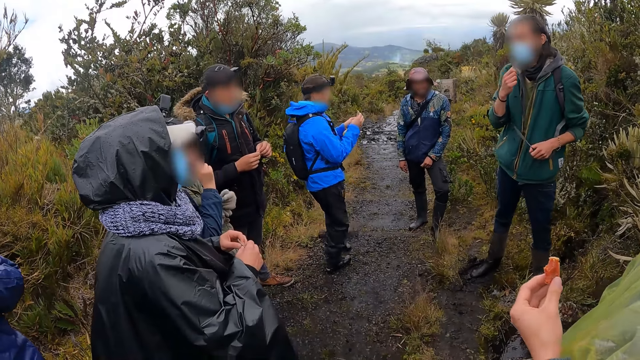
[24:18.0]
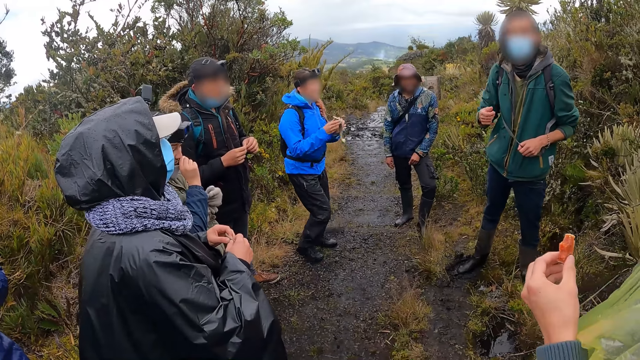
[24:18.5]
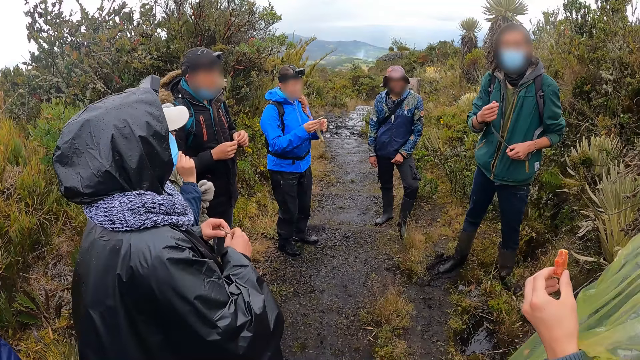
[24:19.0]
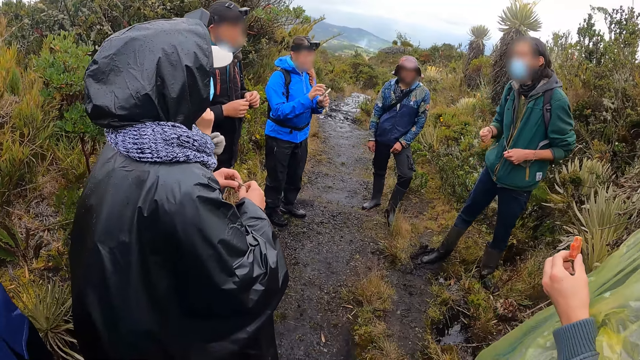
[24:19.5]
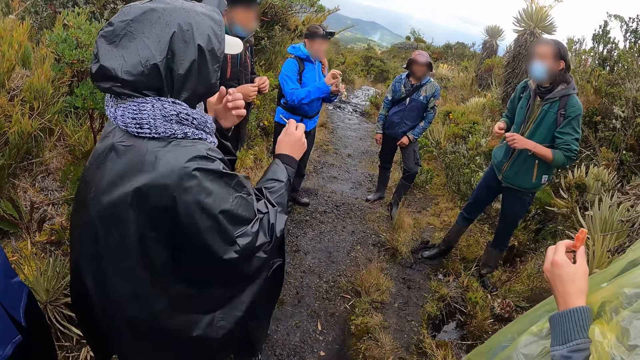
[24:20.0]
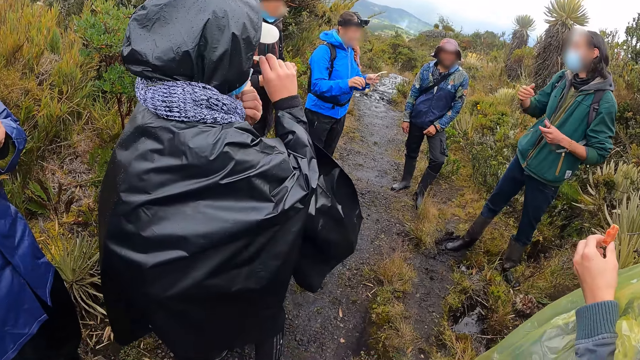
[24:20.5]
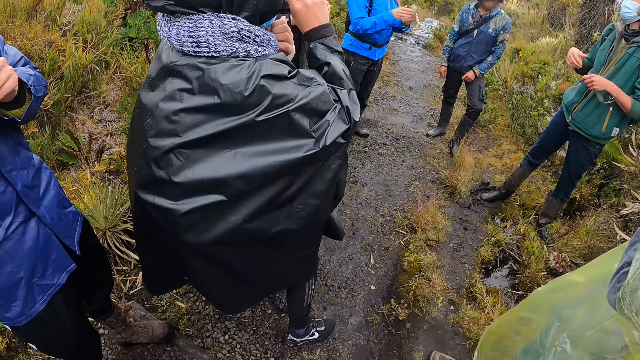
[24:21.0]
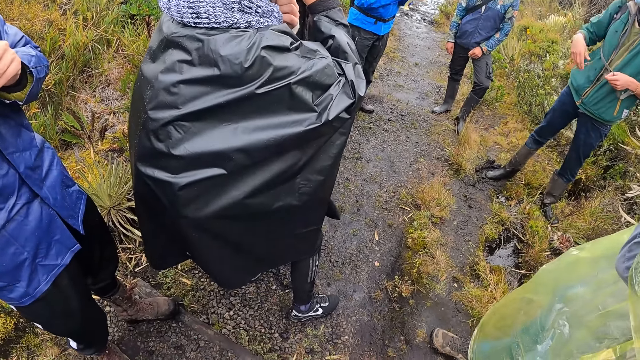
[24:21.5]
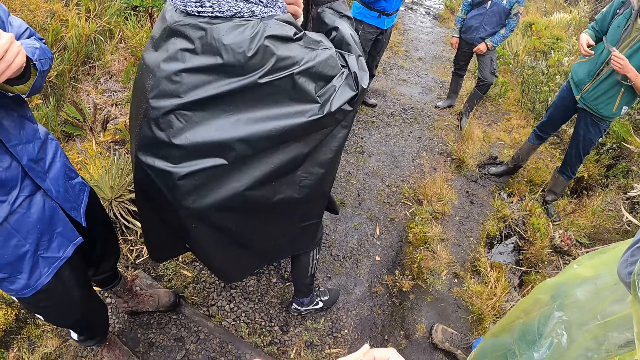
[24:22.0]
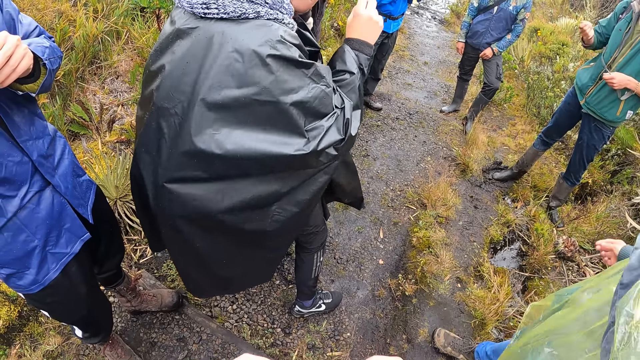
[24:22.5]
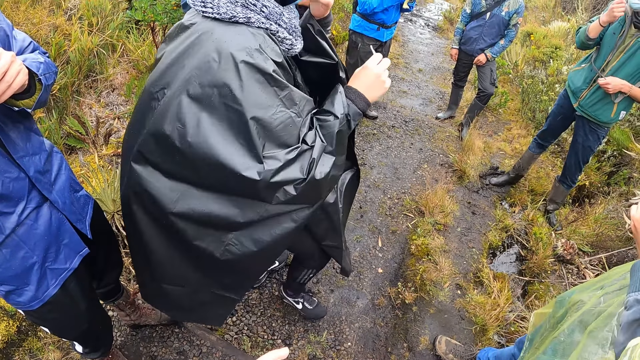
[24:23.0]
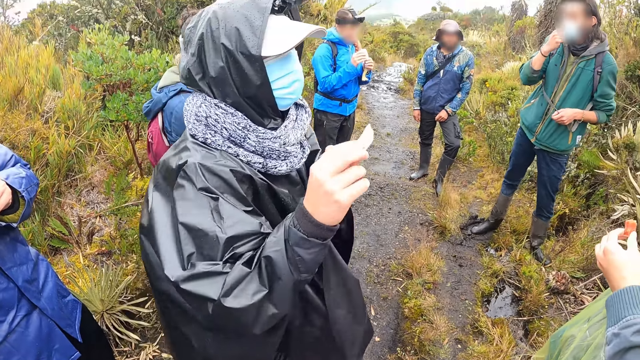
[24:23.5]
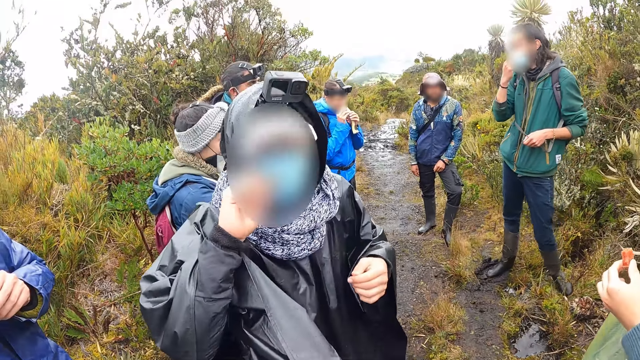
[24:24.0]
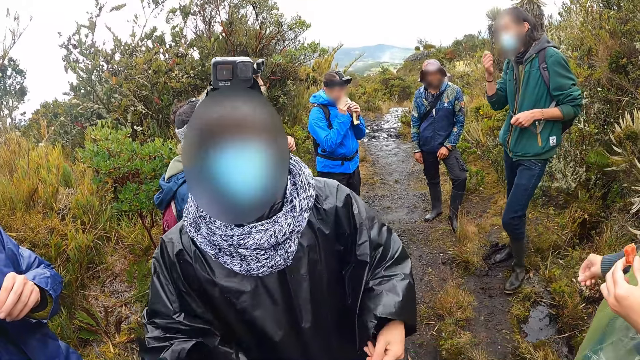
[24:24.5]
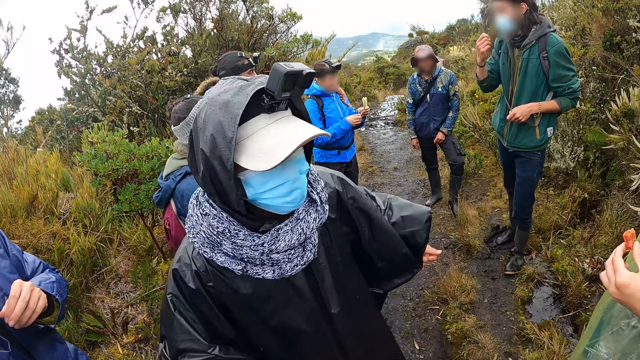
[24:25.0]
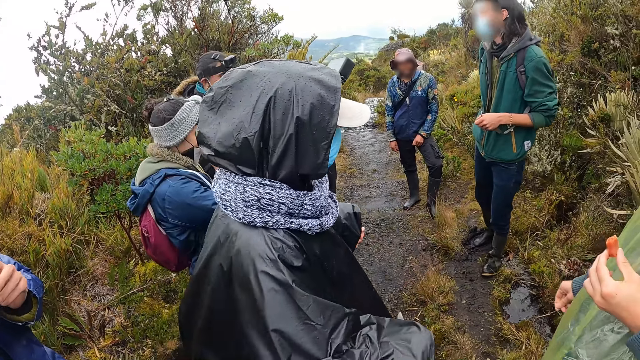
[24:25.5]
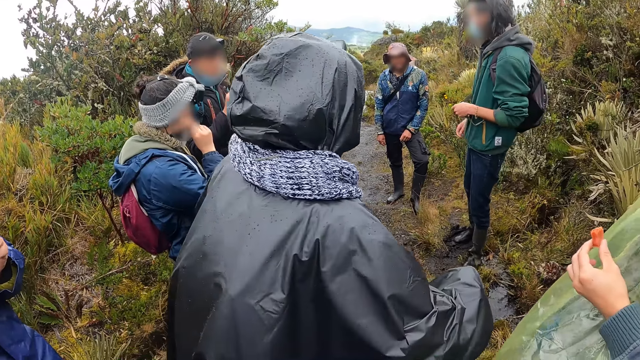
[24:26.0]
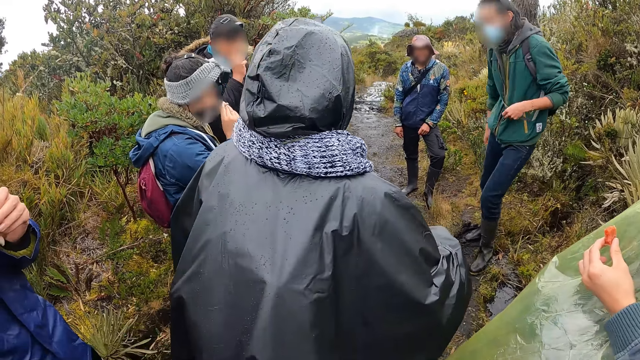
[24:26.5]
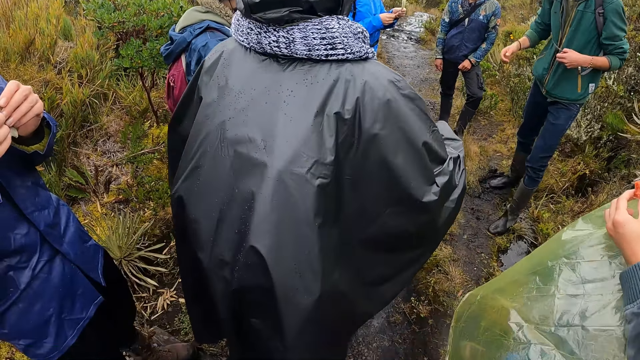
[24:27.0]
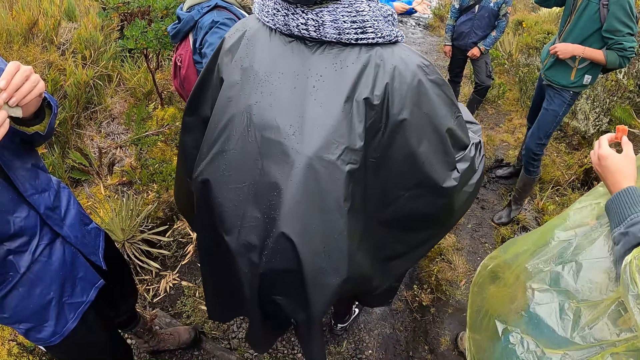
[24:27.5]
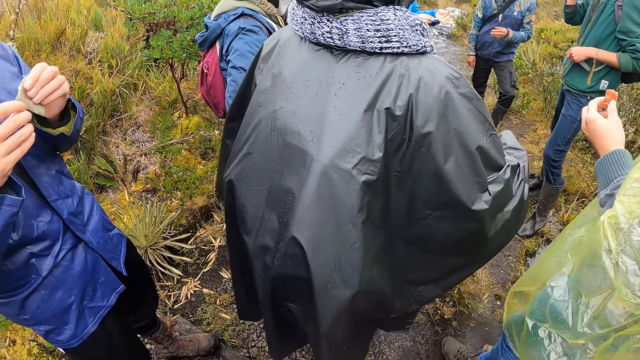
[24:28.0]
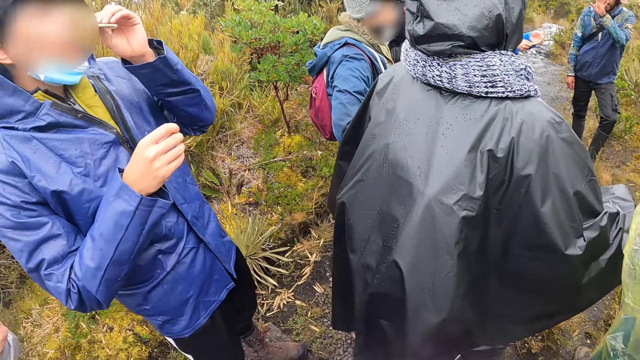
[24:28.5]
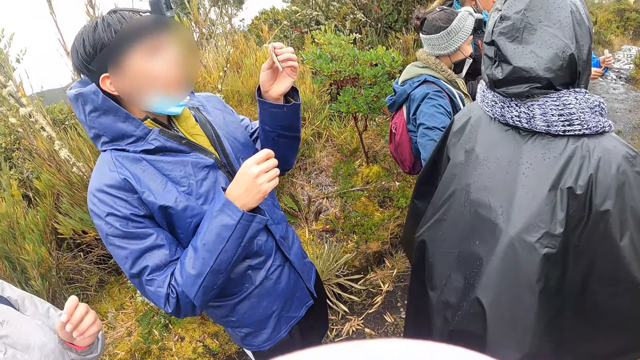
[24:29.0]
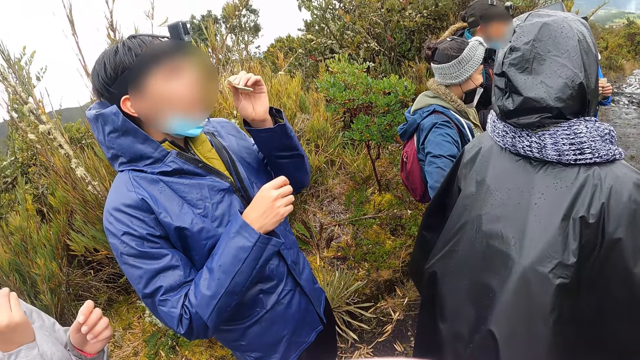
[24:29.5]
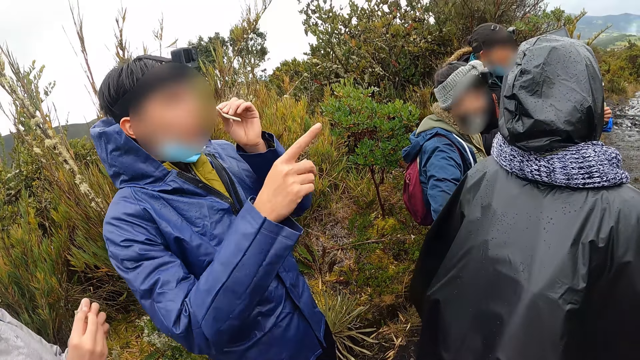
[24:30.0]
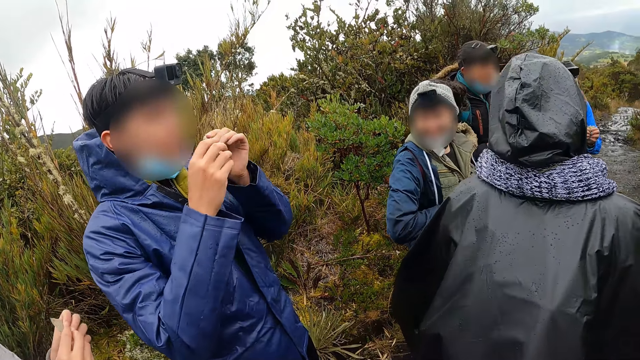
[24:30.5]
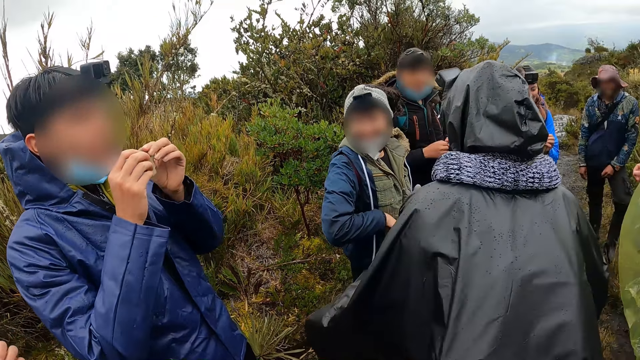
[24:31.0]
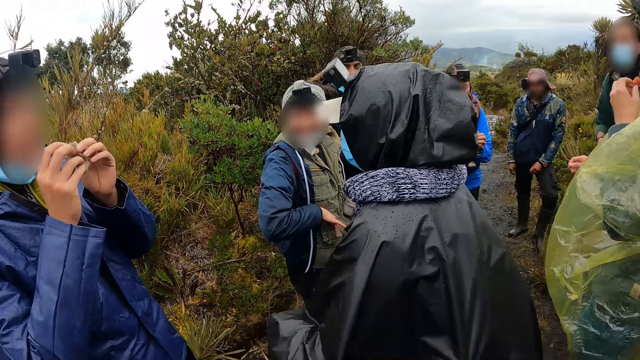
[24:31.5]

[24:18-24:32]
The woman holds the leaf with her hands. Another woman smells the piece of leaf in her right hand. The other woman turns towards the camera wearer. The man smells the piece of leaf in his left hand.

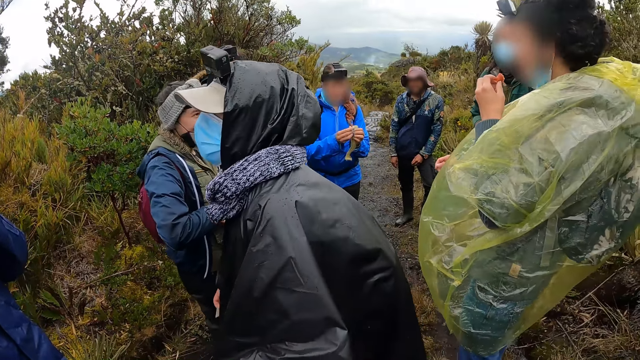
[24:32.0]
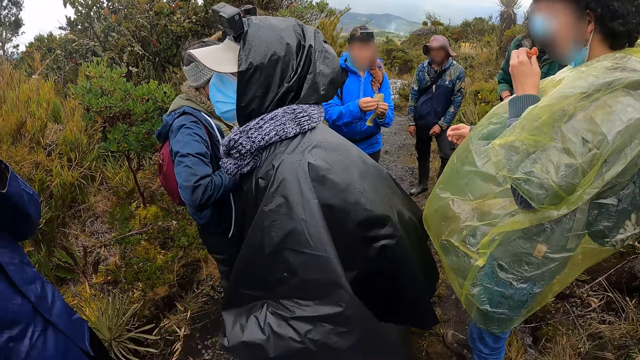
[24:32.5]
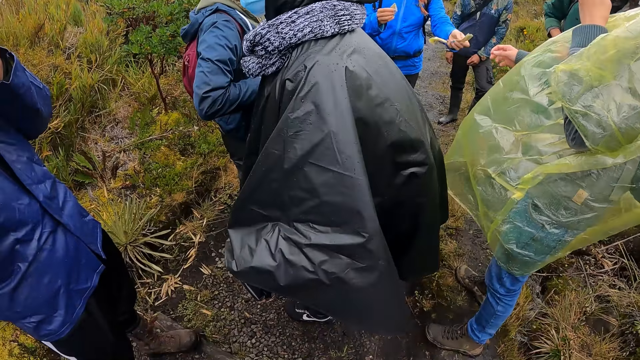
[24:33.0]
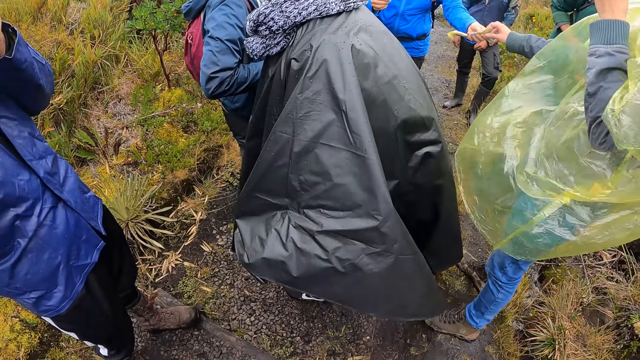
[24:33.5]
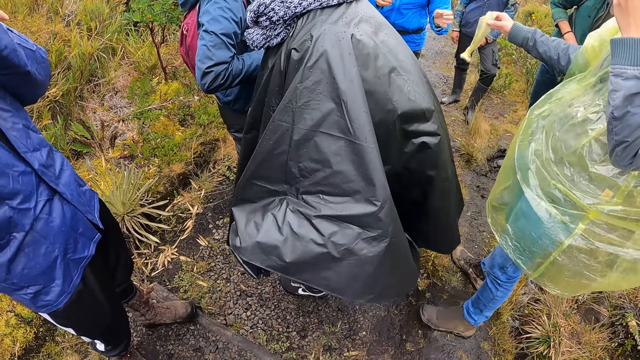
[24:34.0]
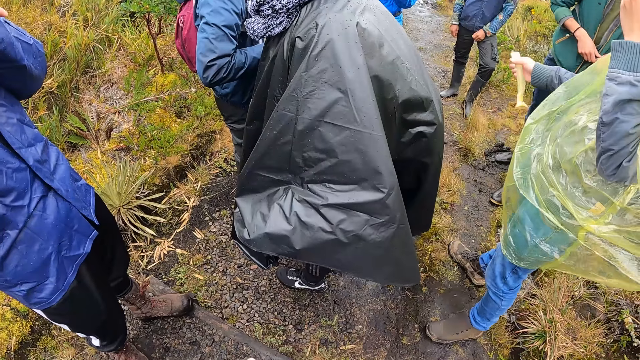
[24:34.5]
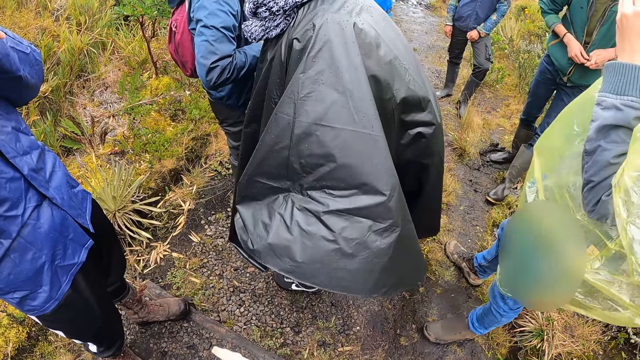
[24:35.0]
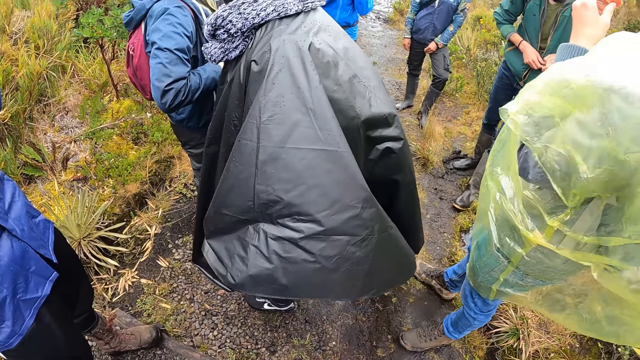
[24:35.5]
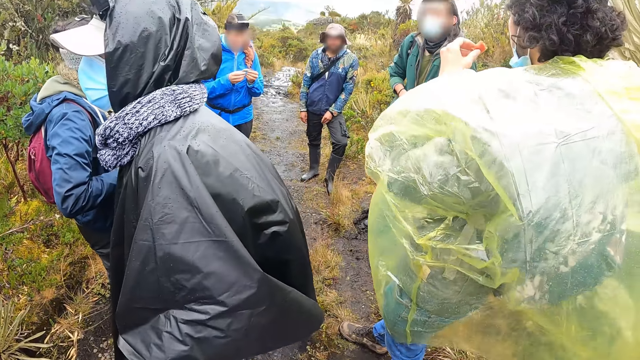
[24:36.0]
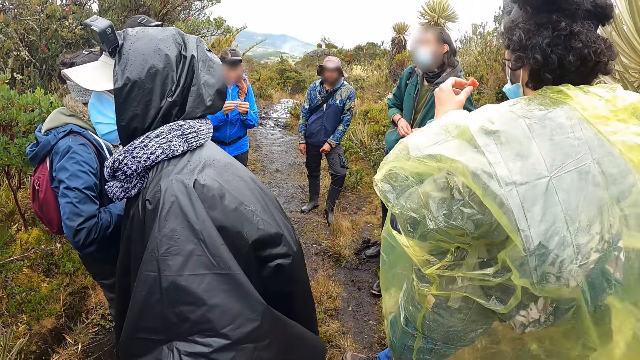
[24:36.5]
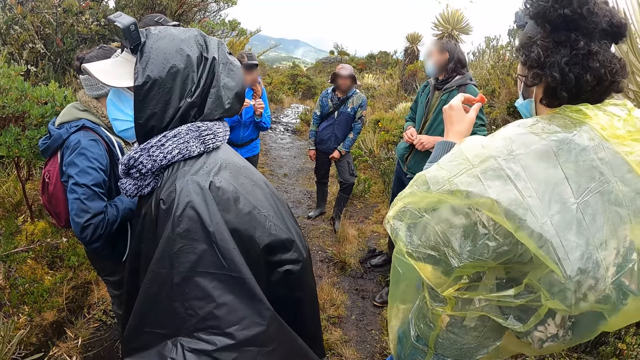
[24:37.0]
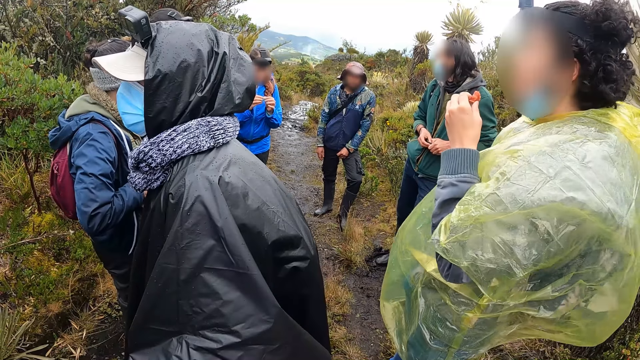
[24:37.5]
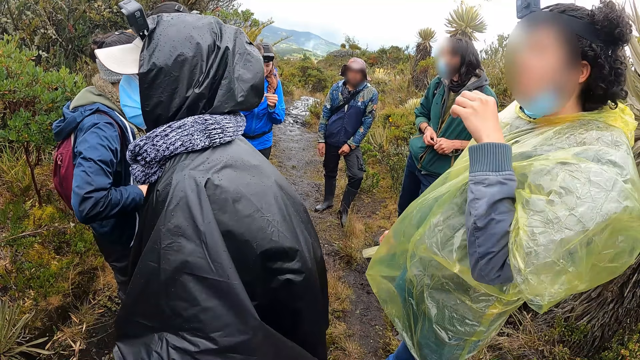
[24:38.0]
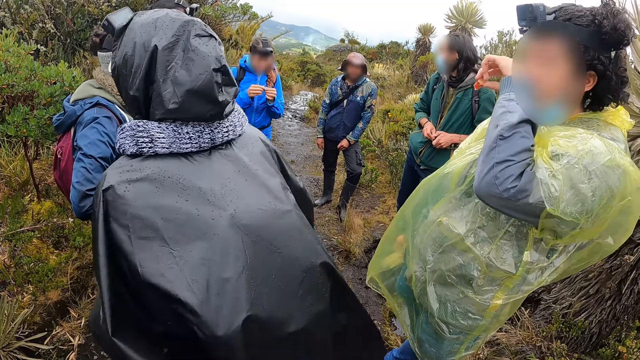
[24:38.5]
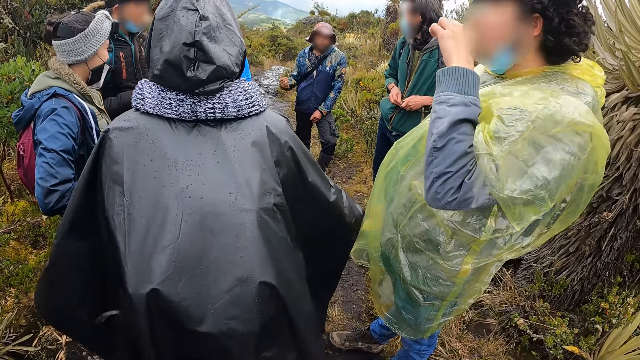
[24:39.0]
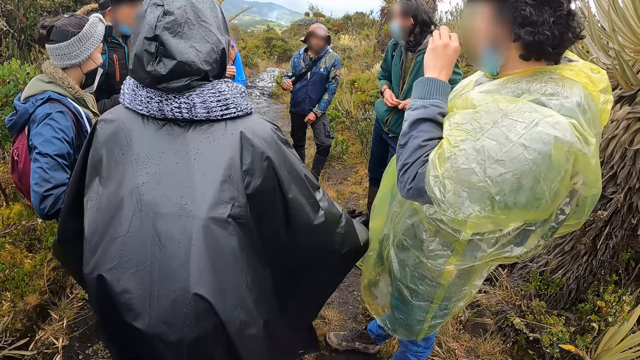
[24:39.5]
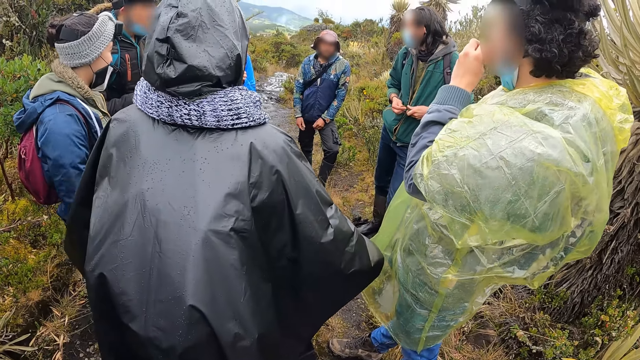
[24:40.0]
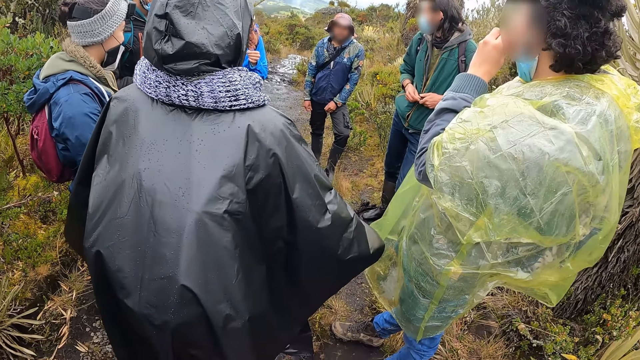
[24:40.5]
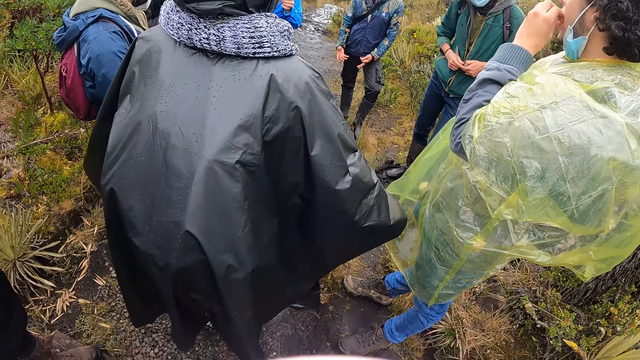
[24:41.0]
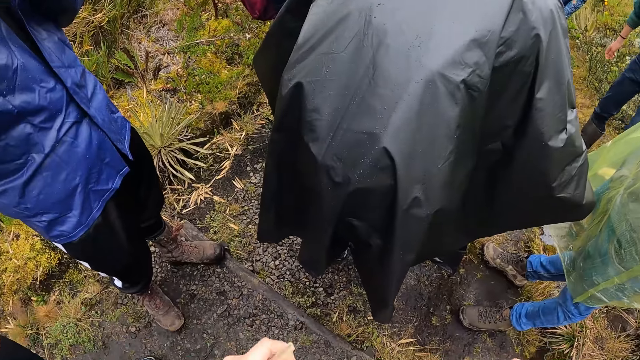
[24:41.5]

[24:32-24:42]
A woman gives another woman the leaf with her left hand. The other woman cleans her nose with her right hand.
